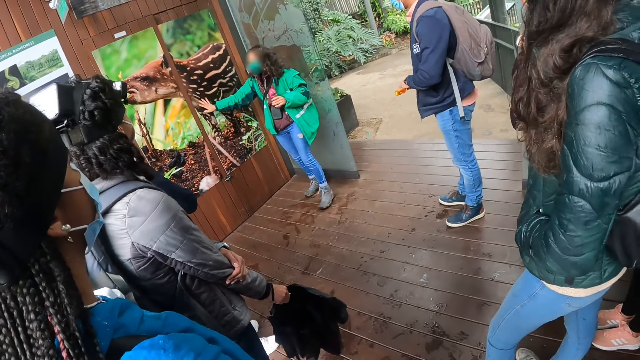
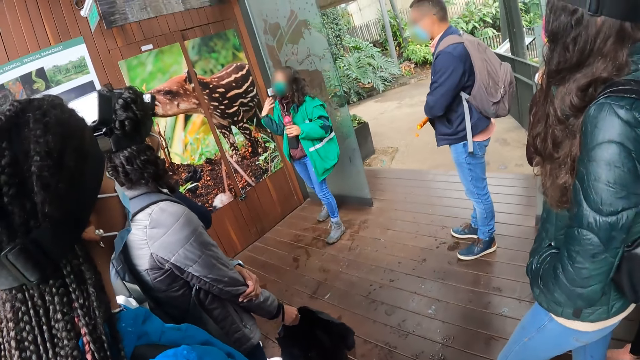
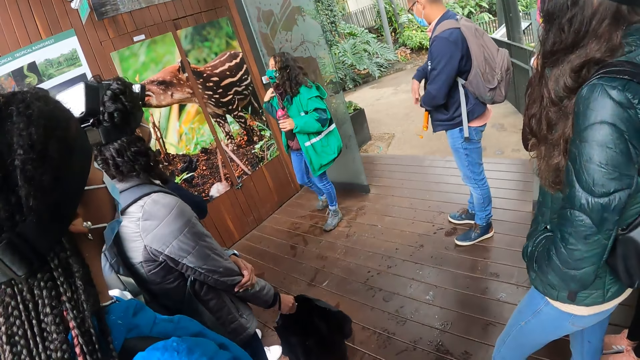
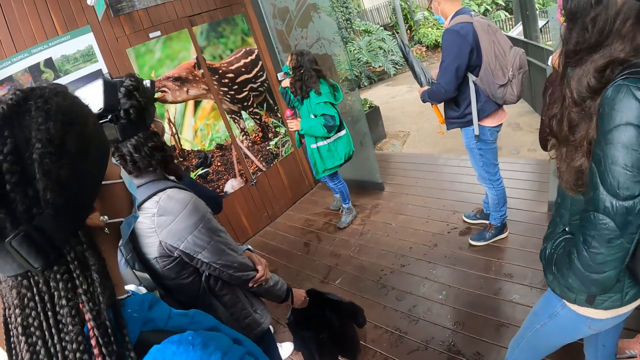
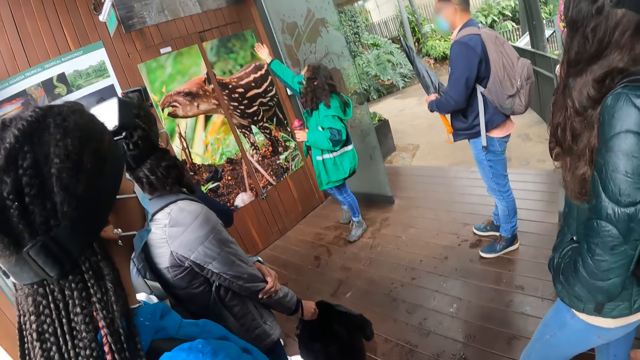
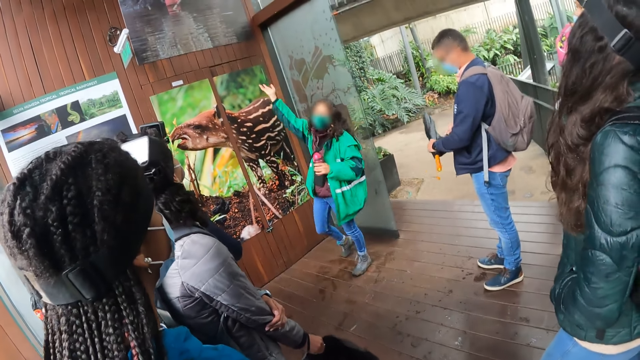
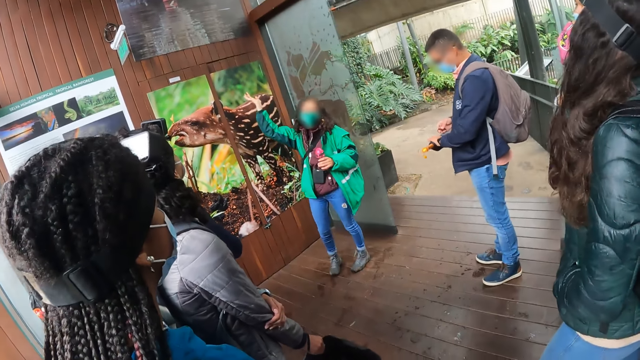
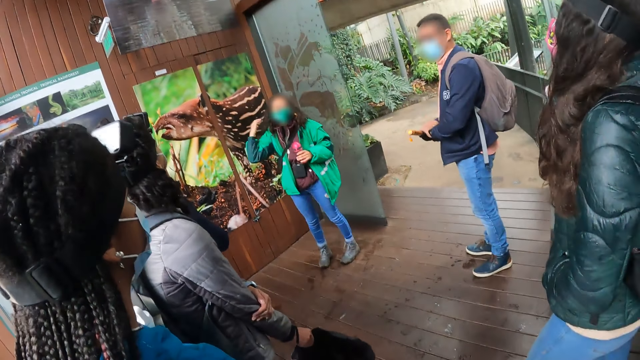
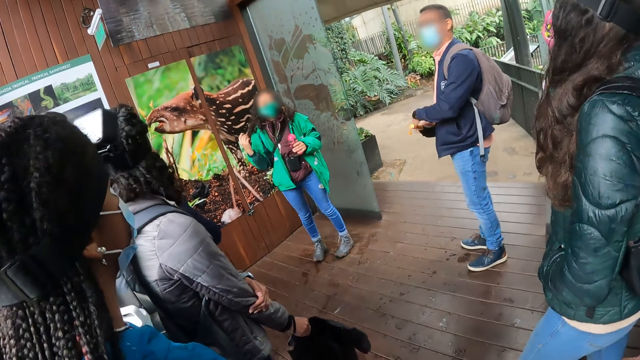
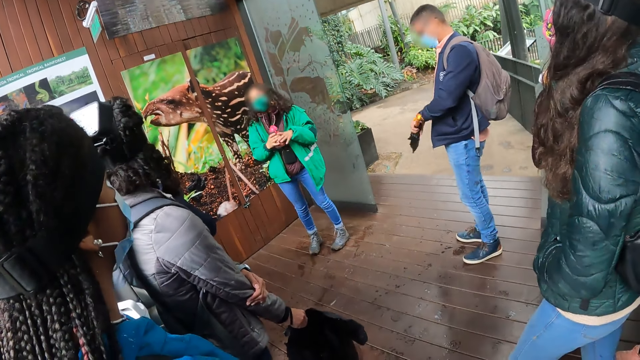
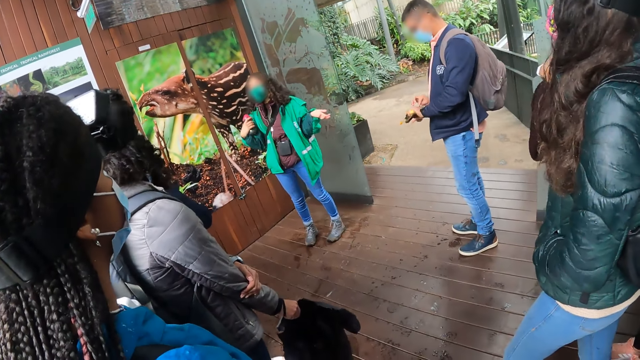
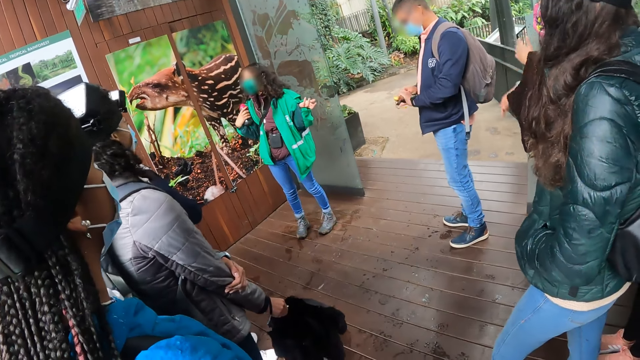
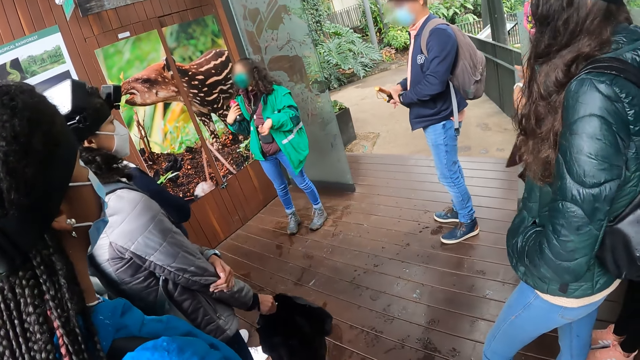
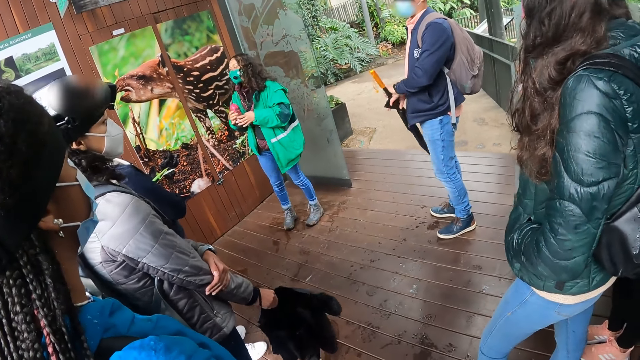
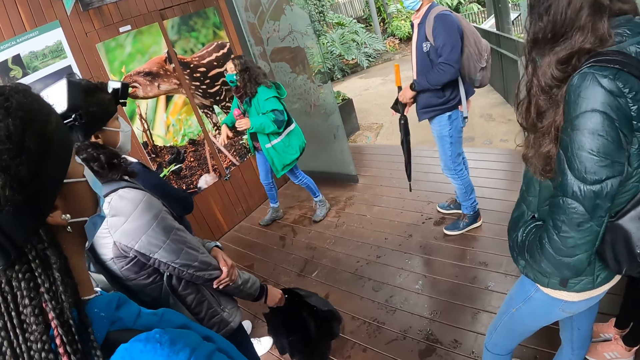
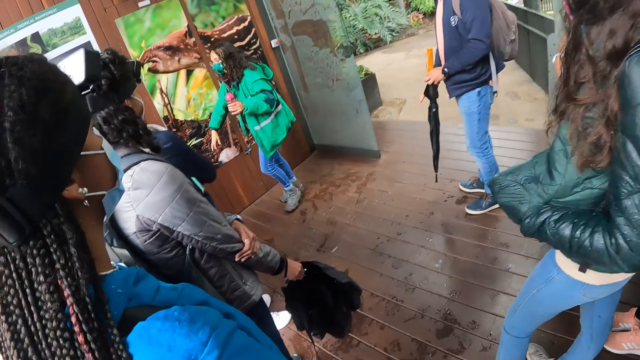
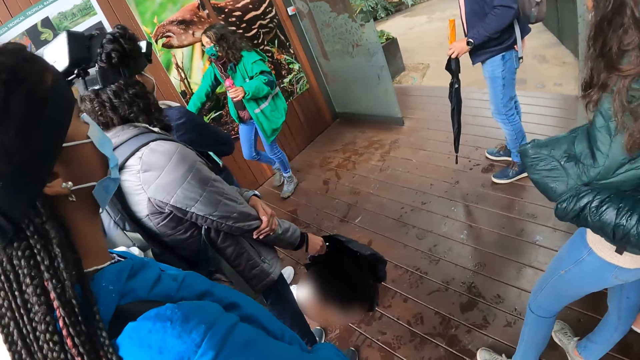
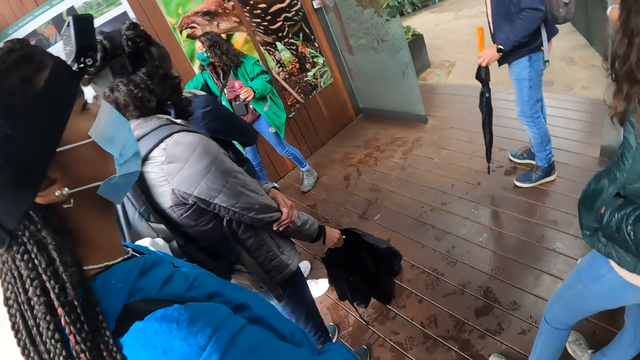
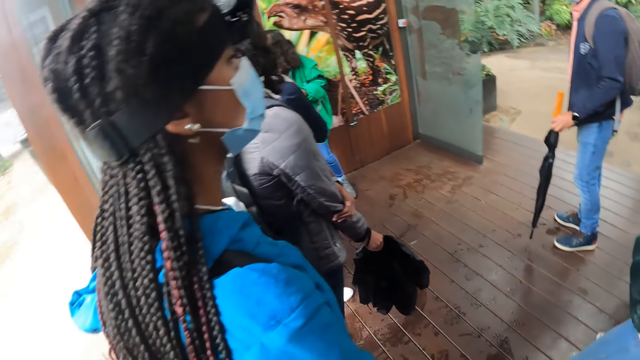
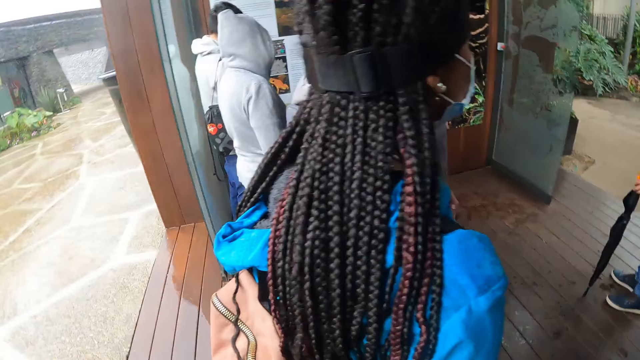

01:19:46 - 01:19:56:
The woman points to a signage with her right hand. She passes a water bottle in her left hand to her right hand.

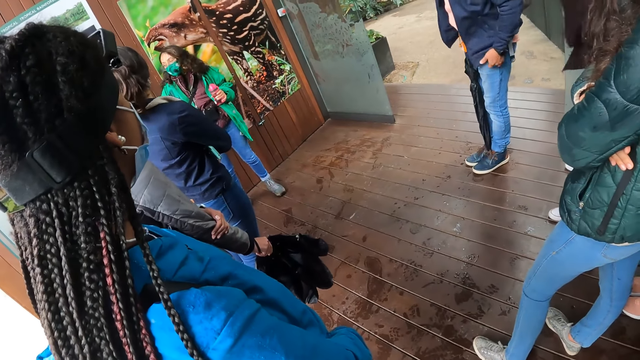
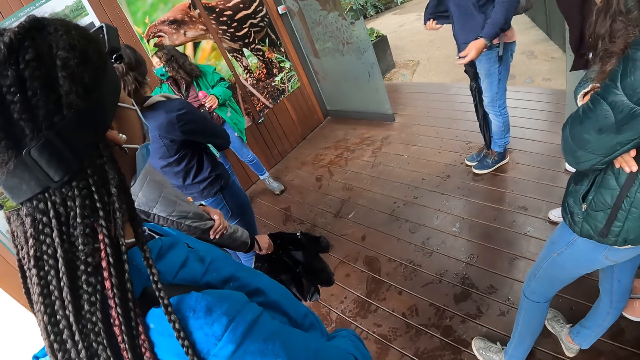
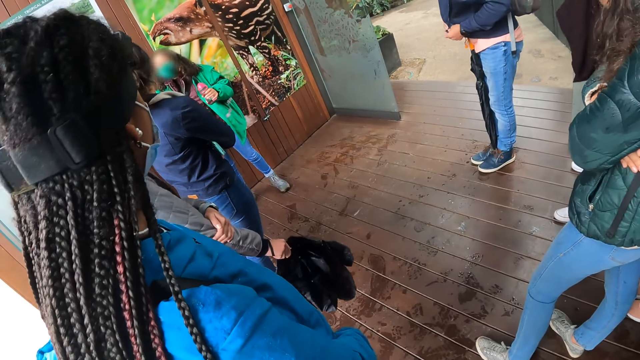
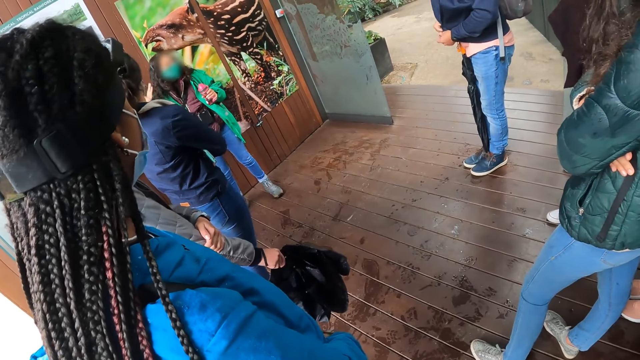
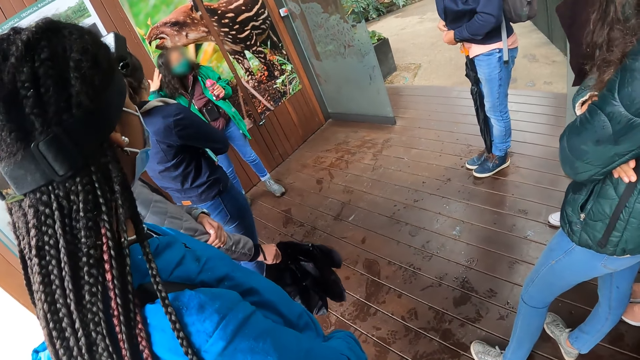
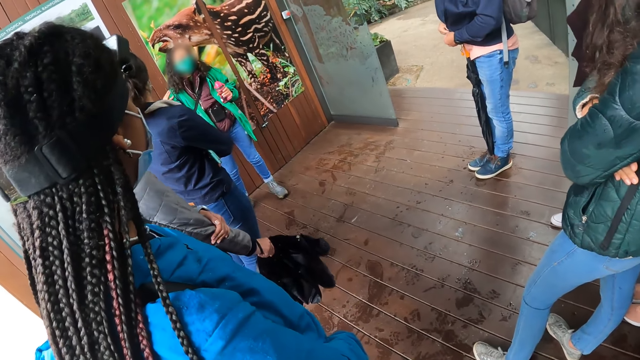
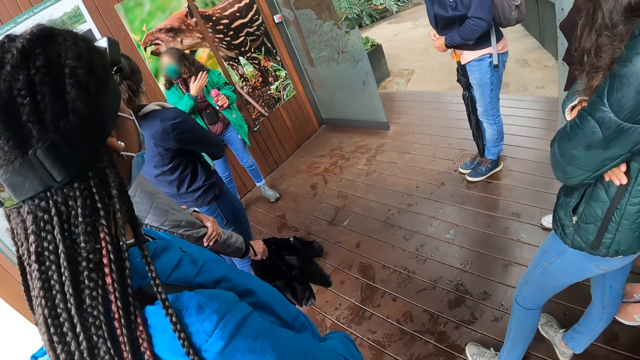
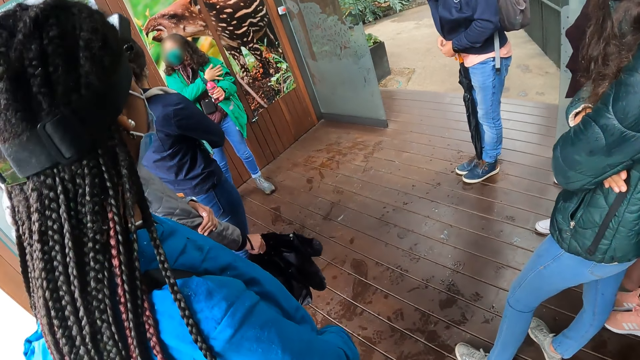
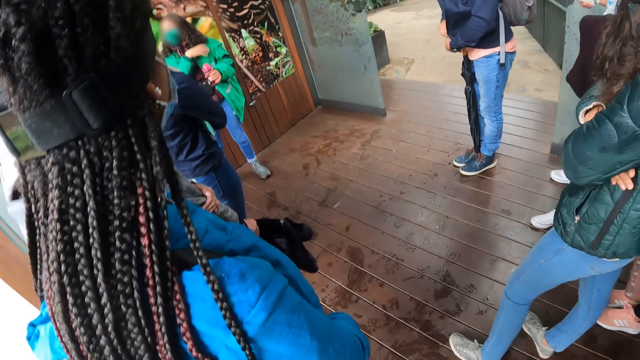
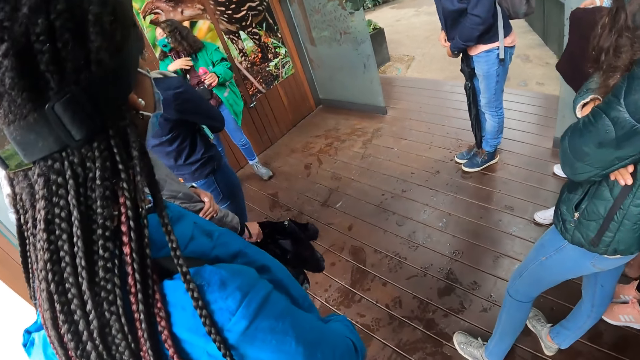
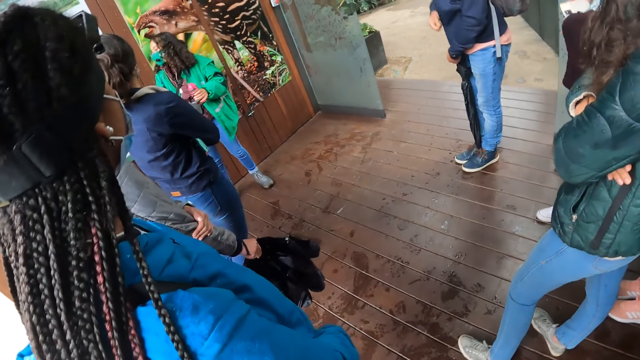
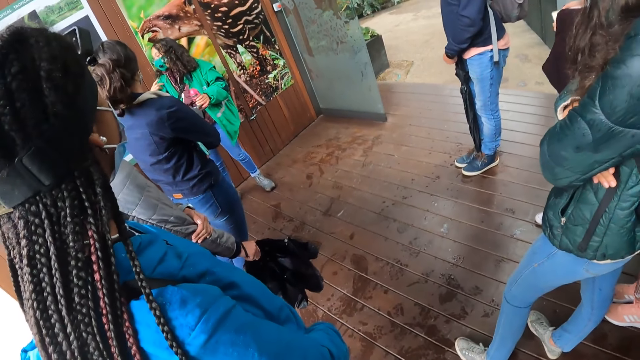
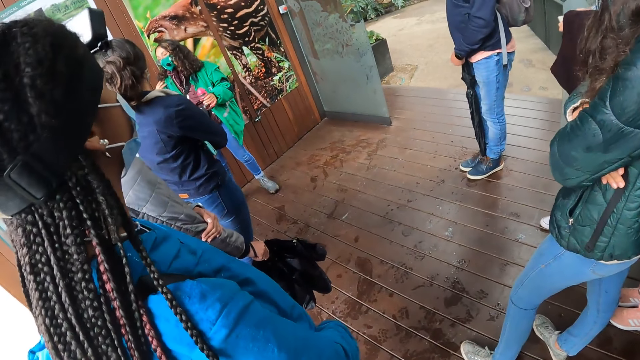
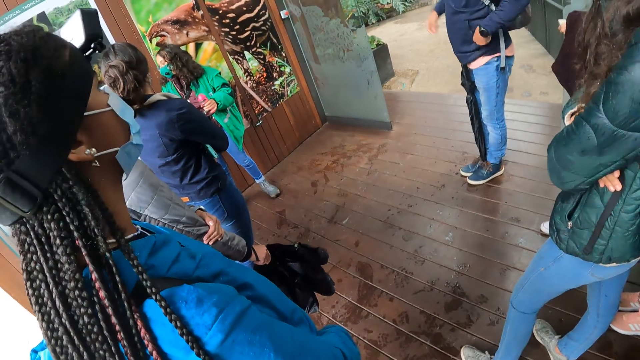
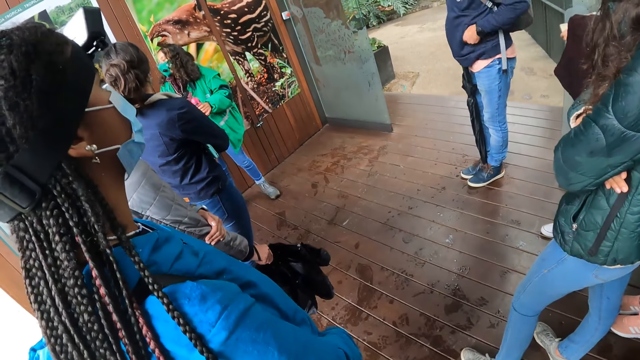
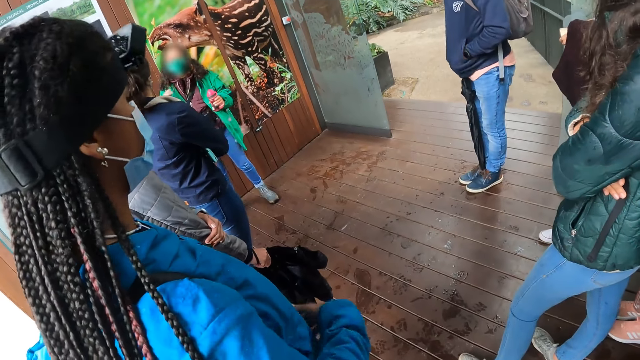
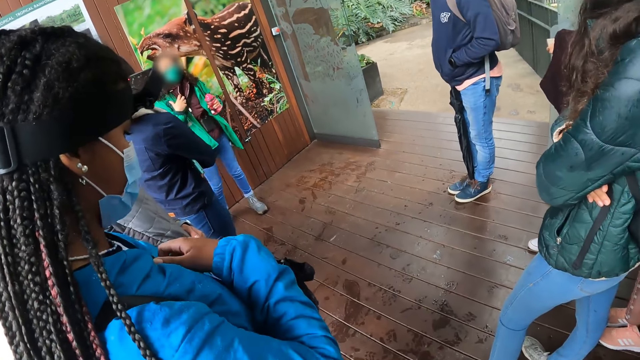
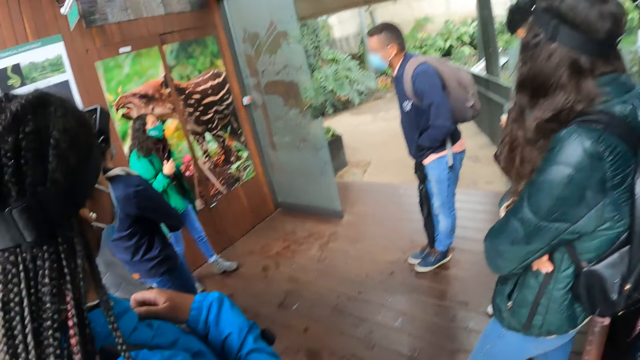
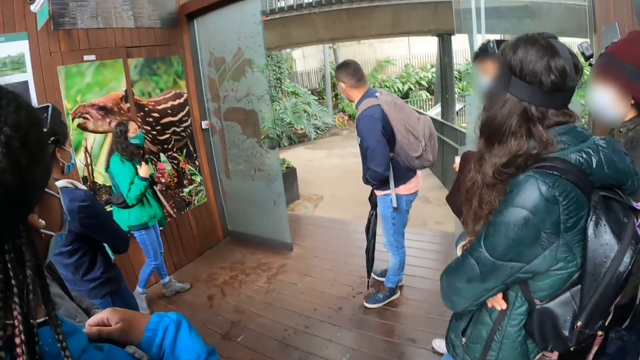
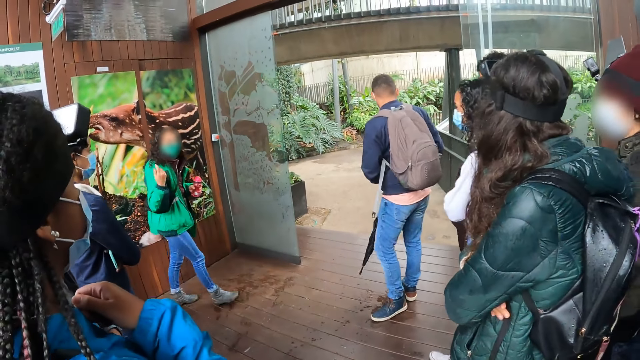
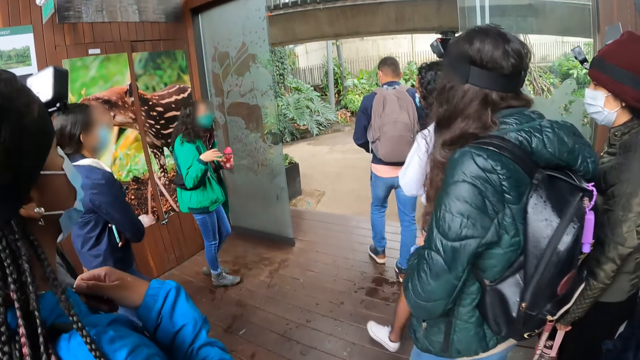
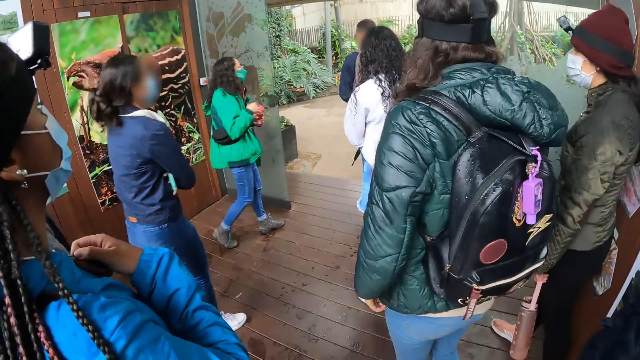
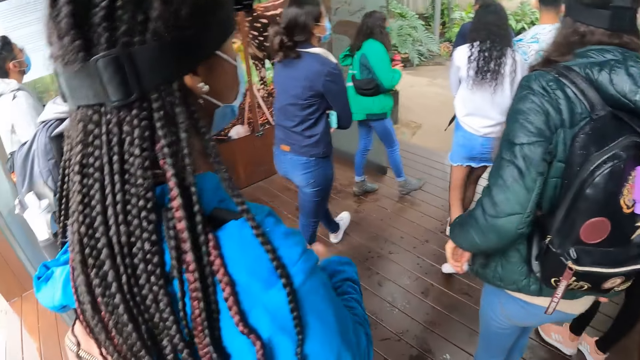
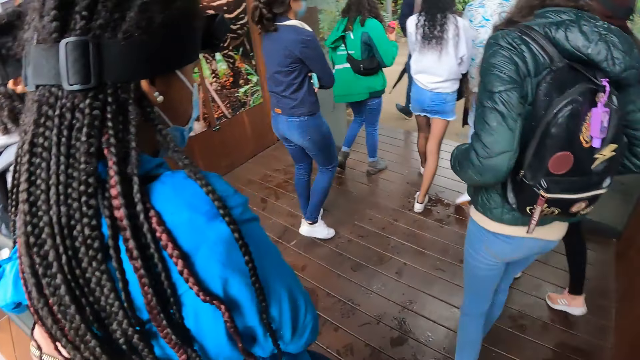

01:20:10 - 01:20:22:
The woman touches her hair with her right hand. She touches her left shoulder with her right hand. She touches her right shoulder with her right hand.
